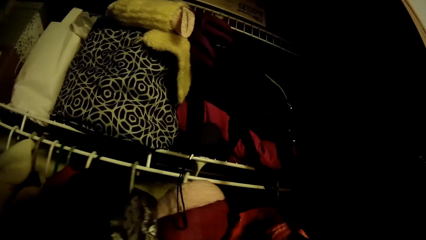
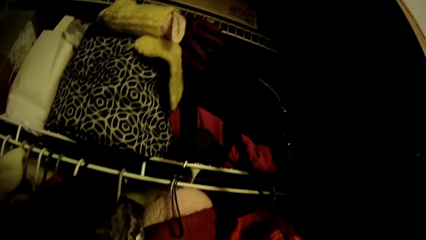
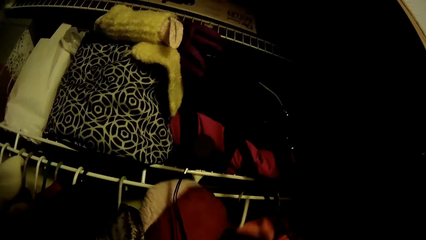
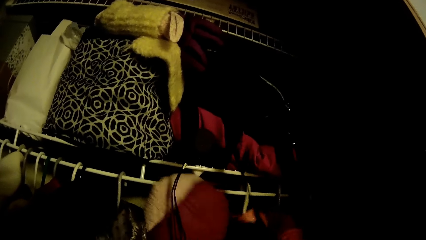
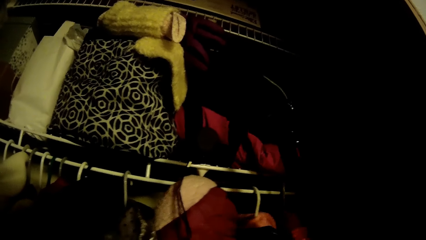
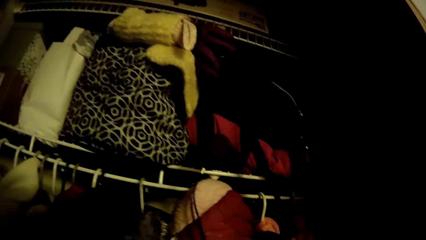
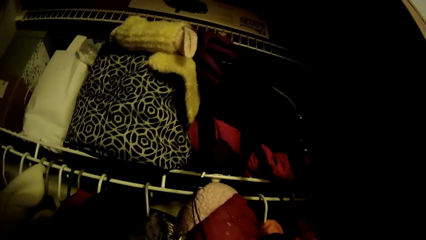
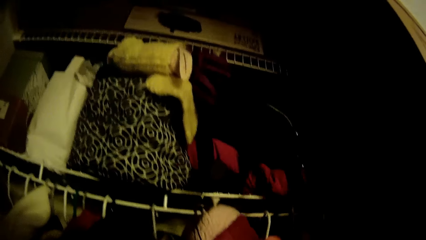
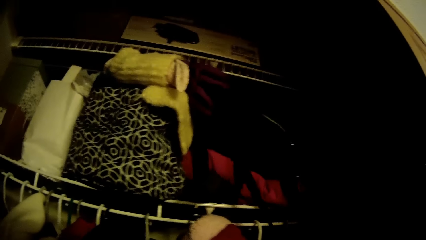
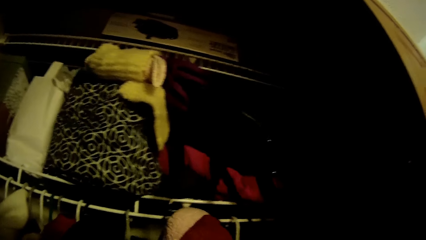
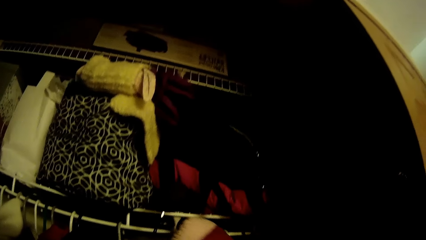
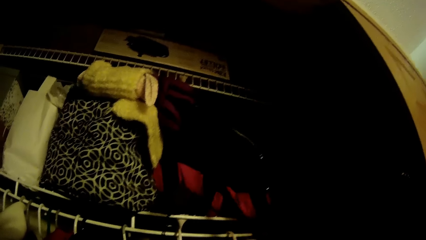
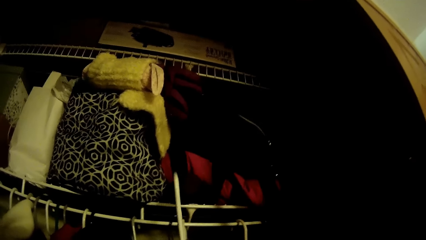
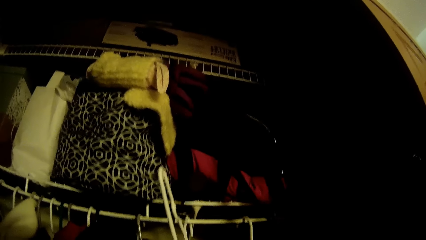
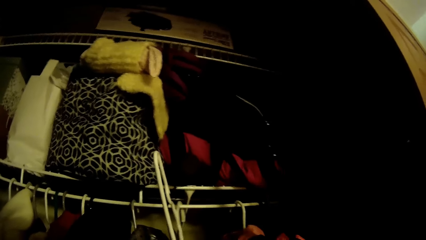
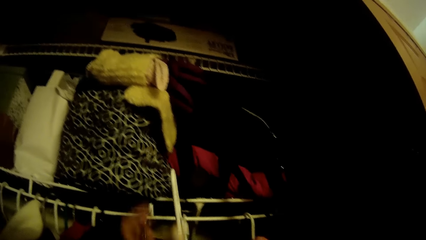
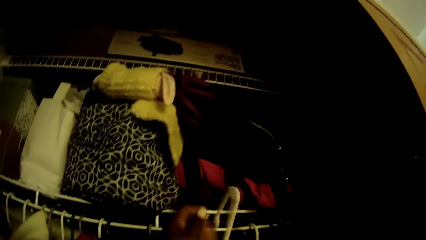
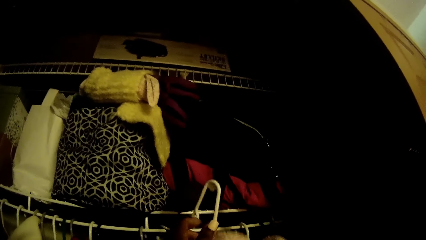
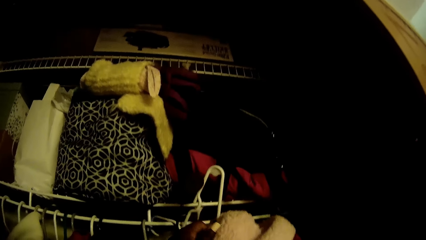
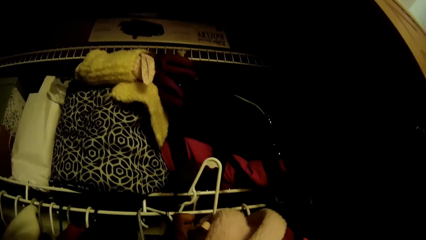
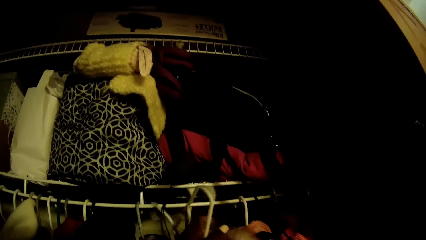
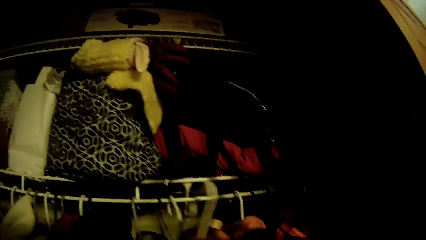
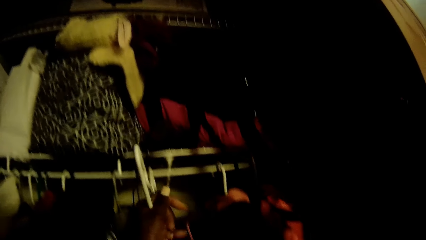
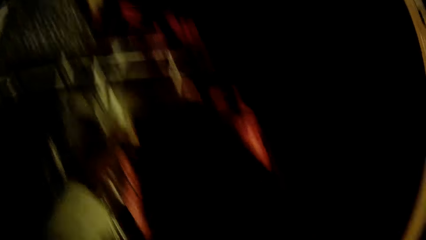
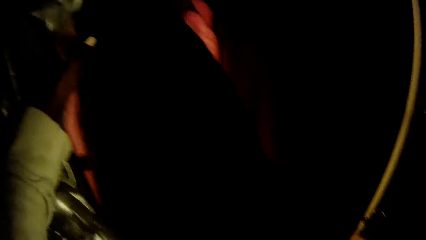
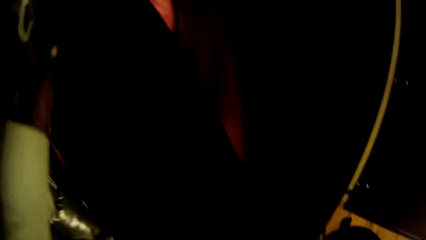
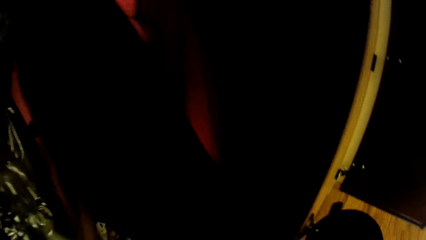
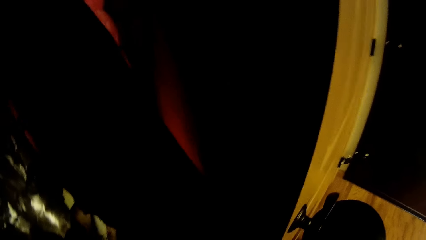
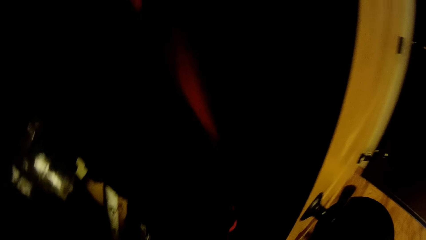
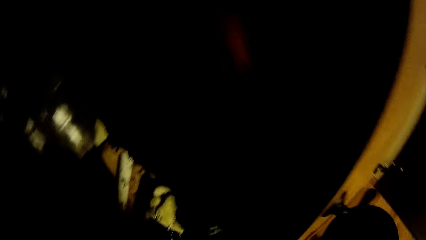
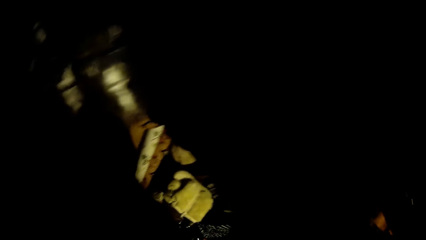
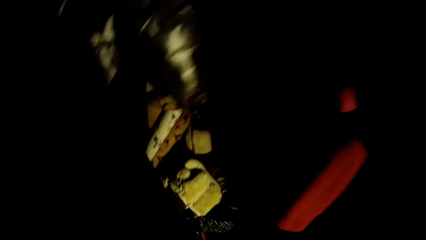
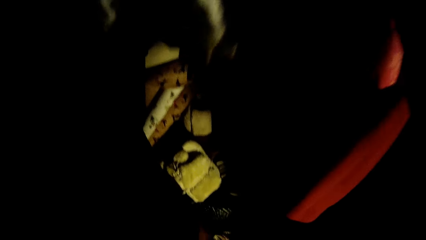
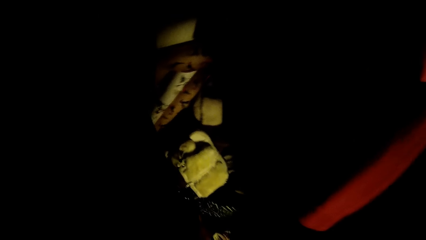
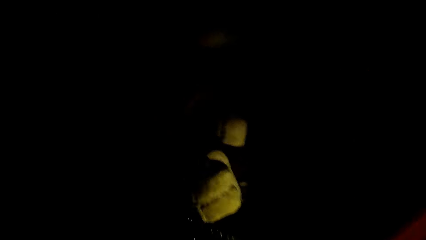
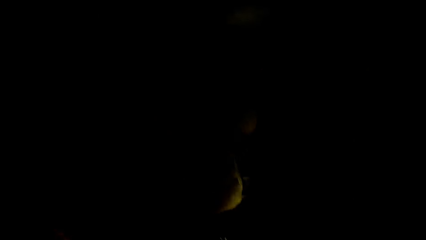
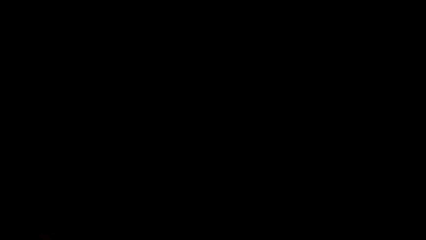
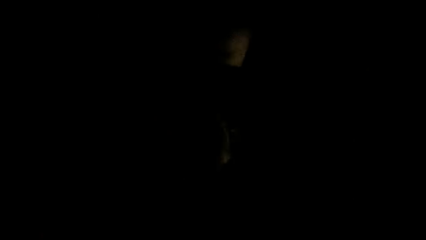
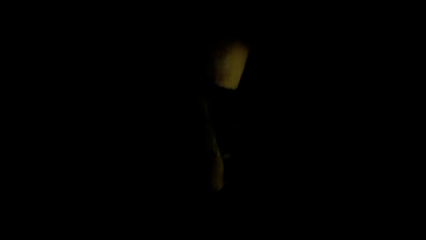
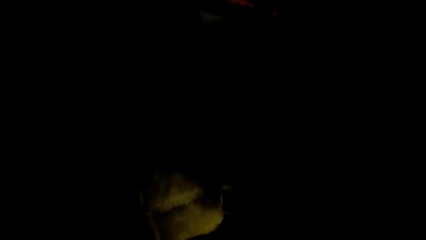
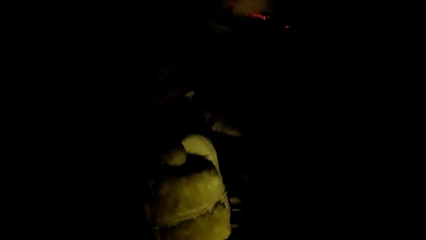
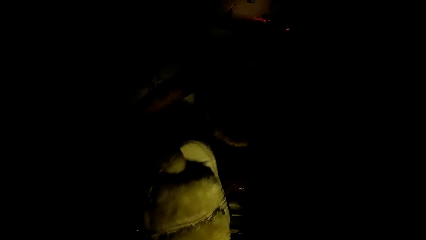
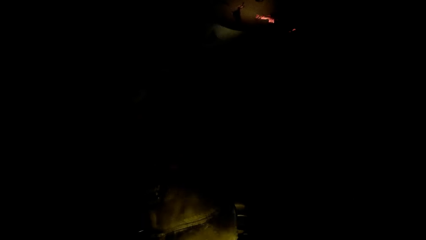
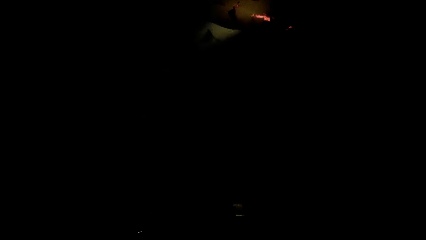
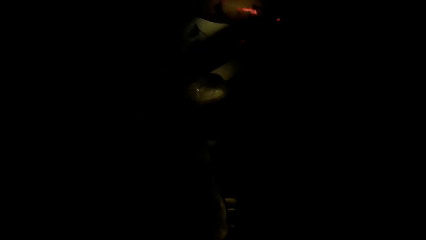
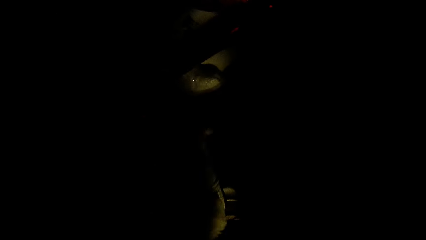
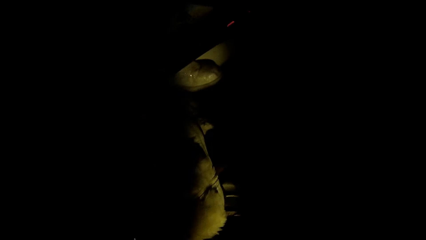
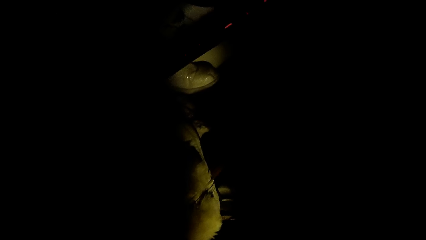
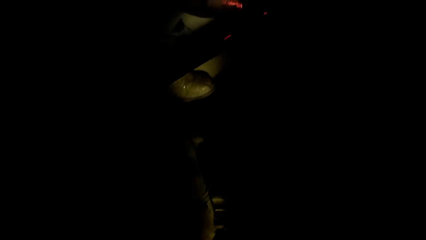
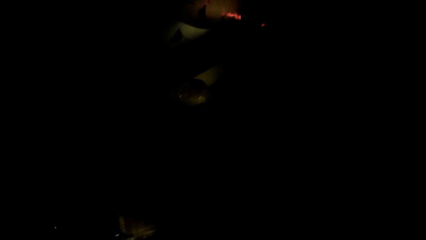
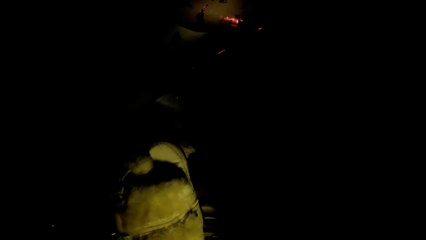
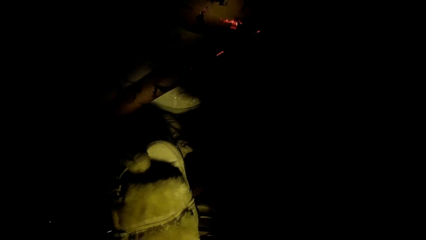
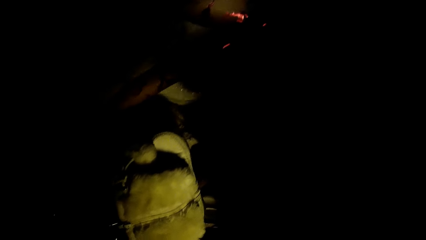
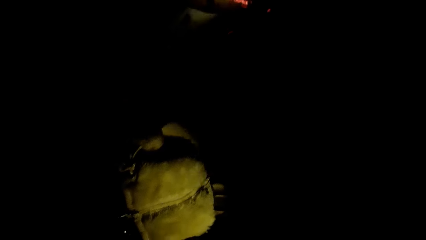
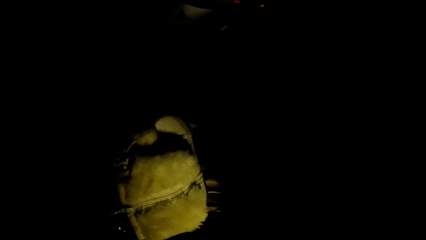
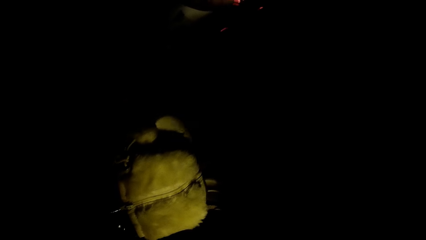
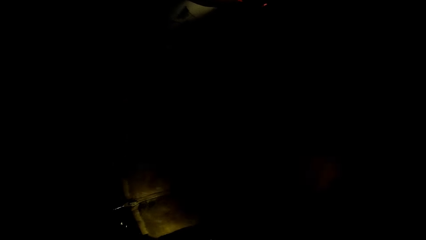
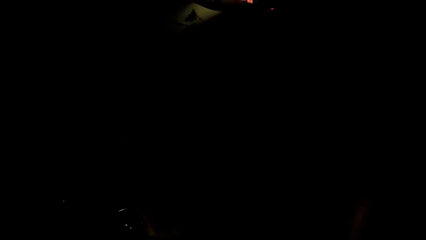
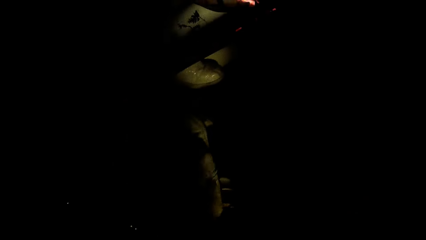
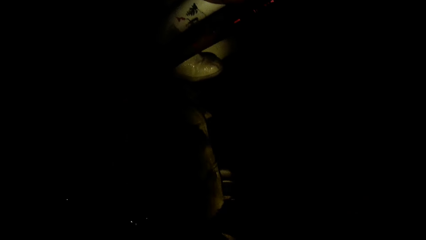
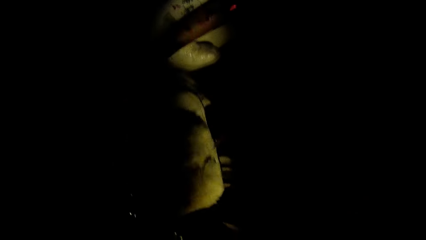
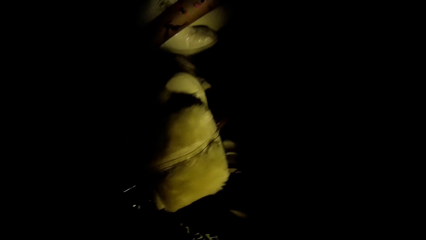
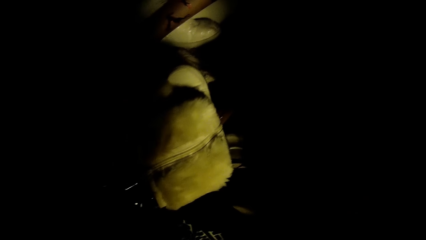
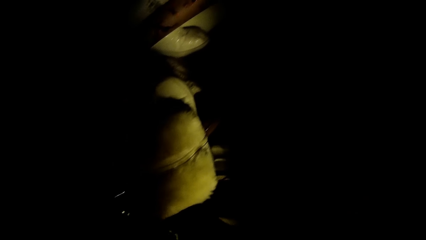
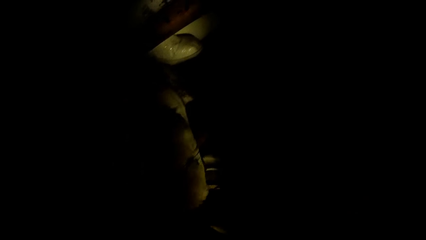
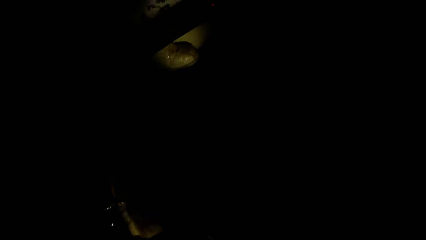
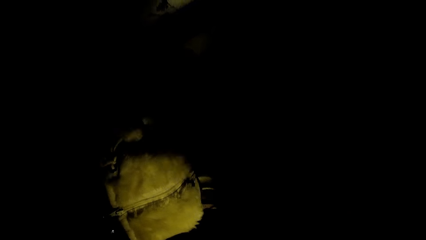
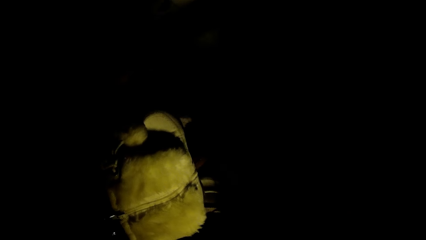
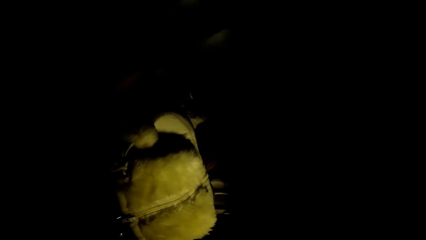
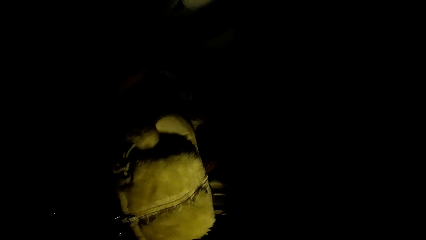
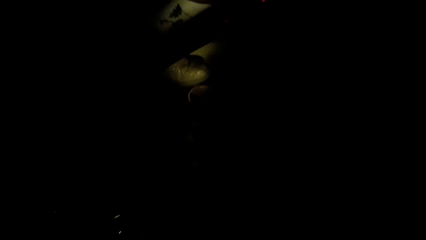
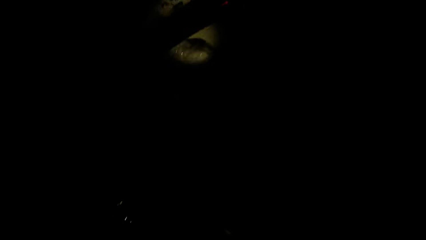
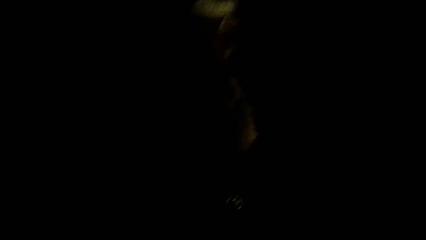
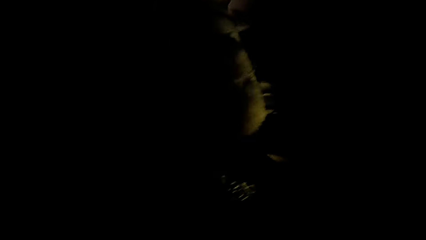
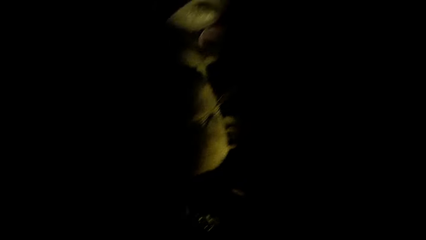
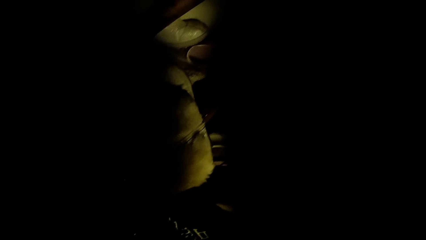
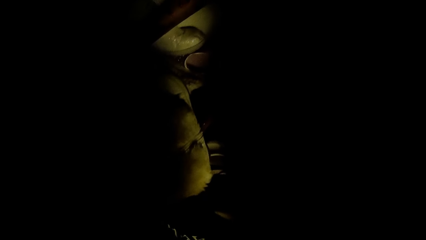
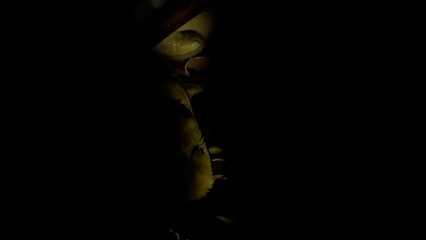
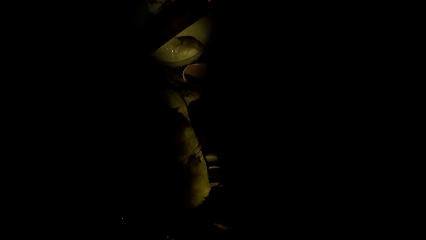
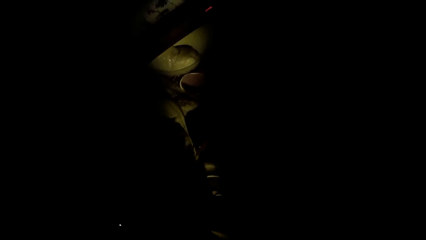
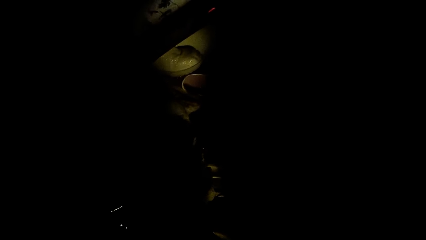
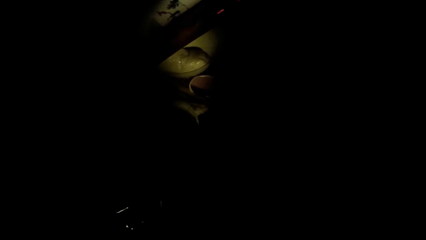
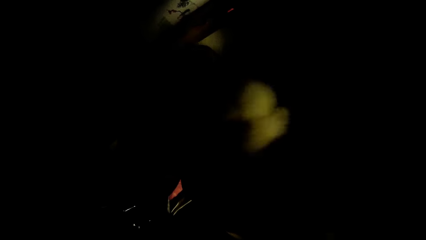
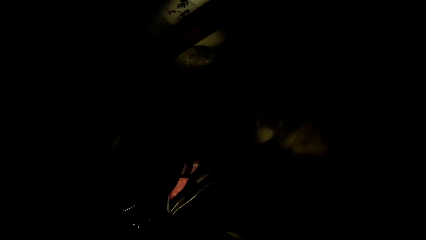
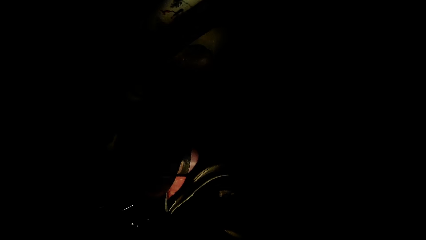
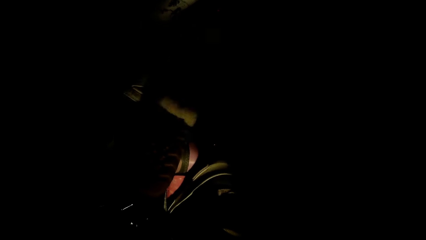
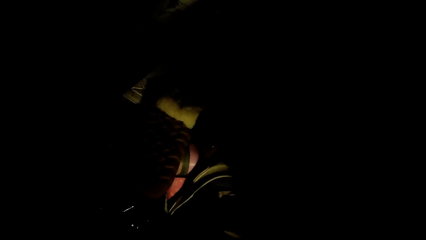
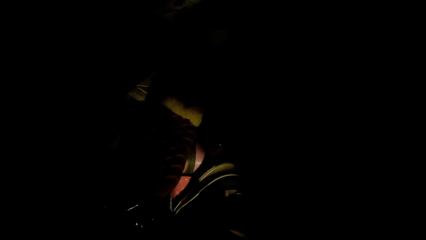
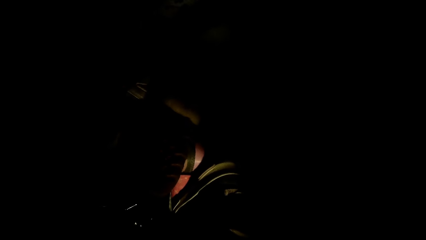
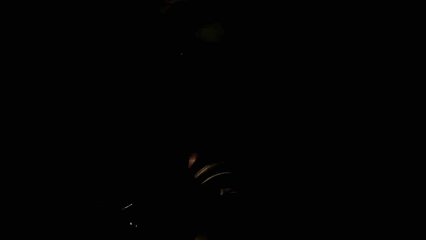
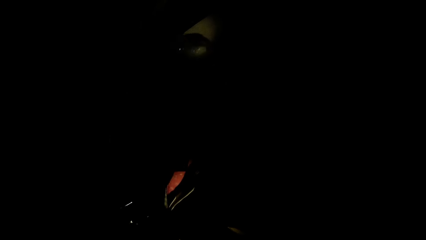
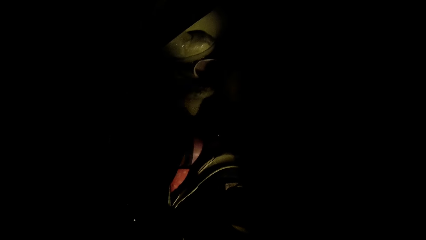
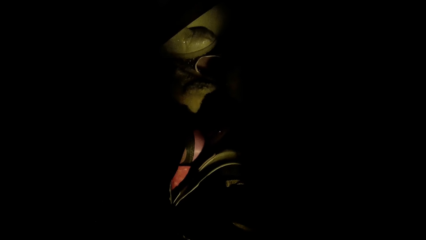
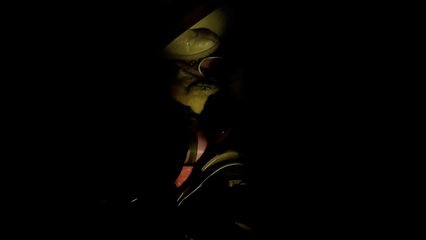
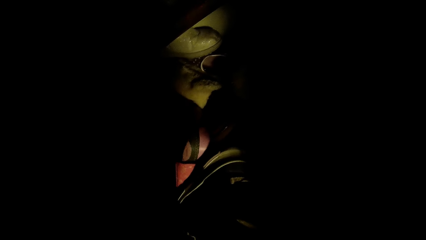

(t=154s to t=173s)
The camera wearer hangs the cloth on the rack with her right hand. She removes a cloth from the hanger with both hands. She holds the hanger with her left hand. She arranges the clothes in the closet. She picks up a baby's boot from the wardrobe with her right hand.
